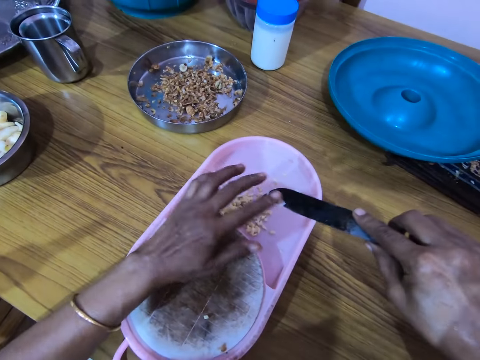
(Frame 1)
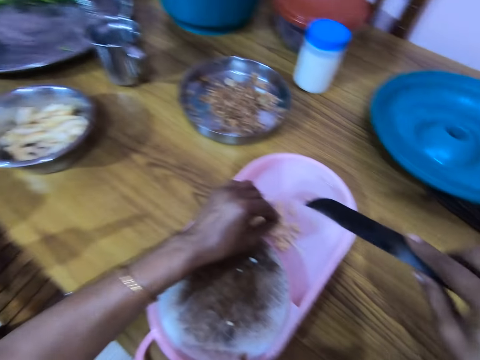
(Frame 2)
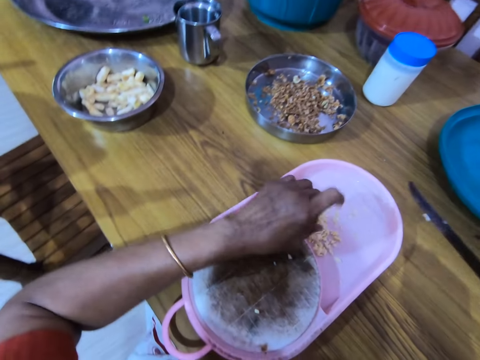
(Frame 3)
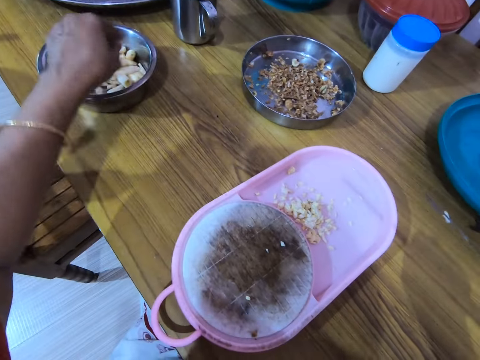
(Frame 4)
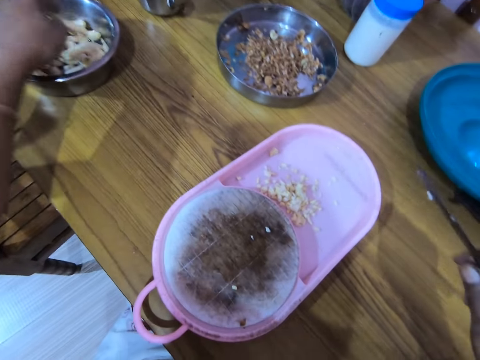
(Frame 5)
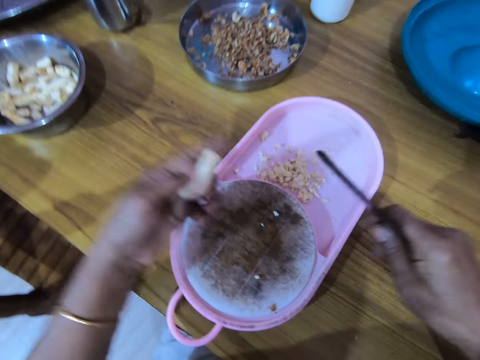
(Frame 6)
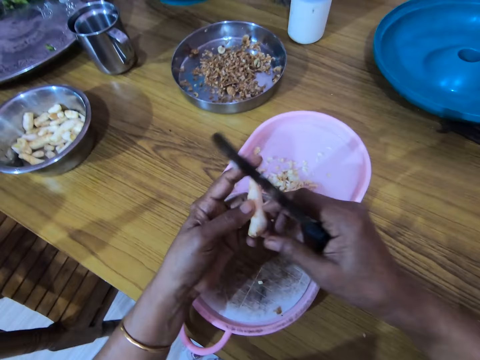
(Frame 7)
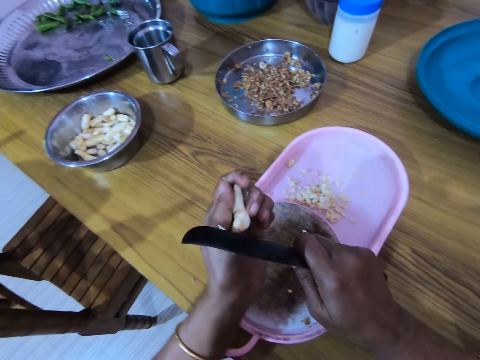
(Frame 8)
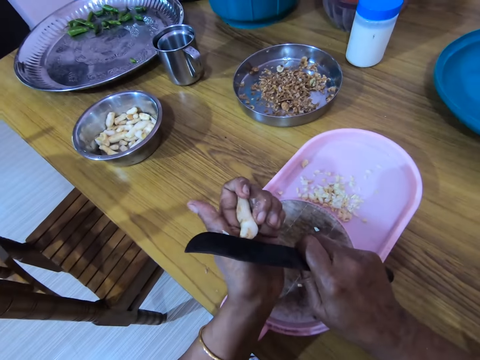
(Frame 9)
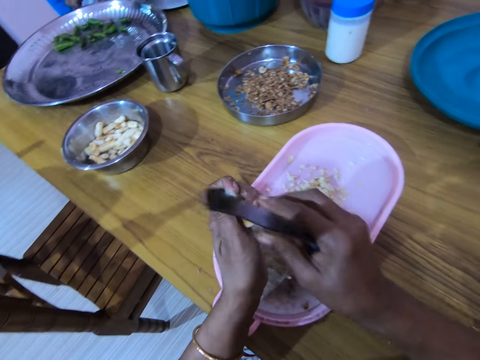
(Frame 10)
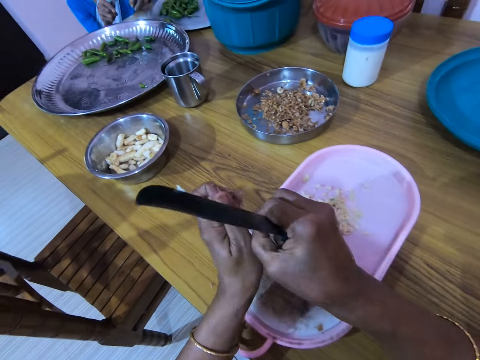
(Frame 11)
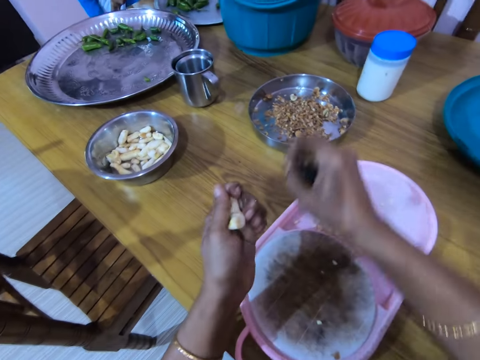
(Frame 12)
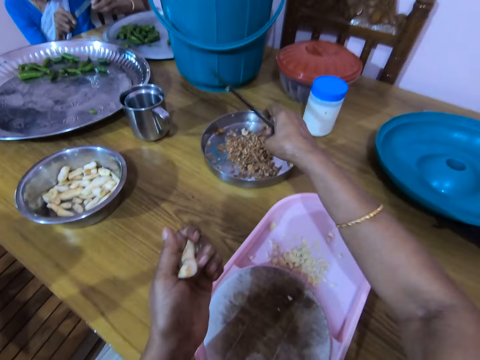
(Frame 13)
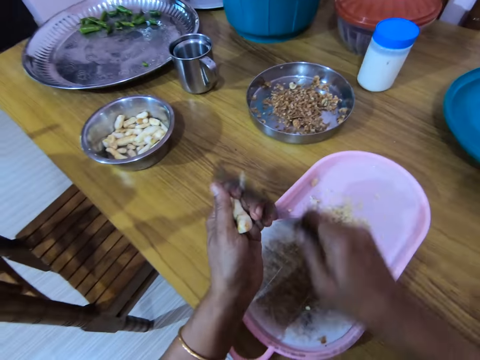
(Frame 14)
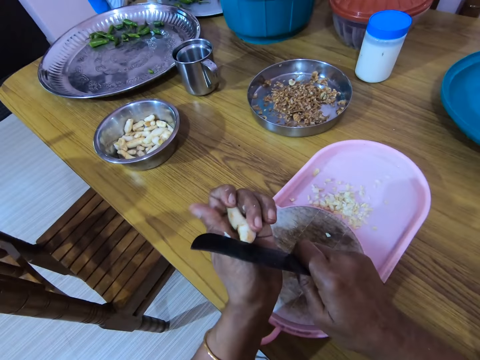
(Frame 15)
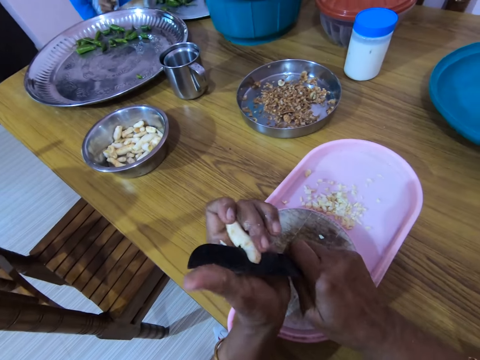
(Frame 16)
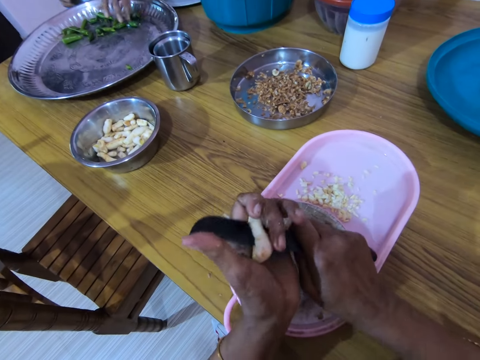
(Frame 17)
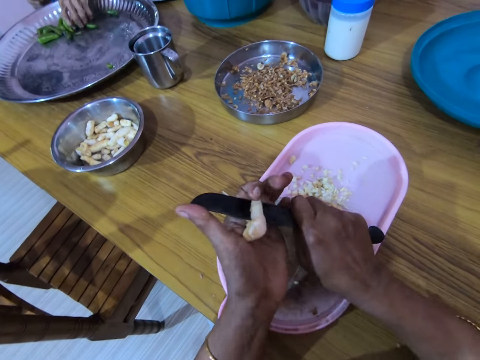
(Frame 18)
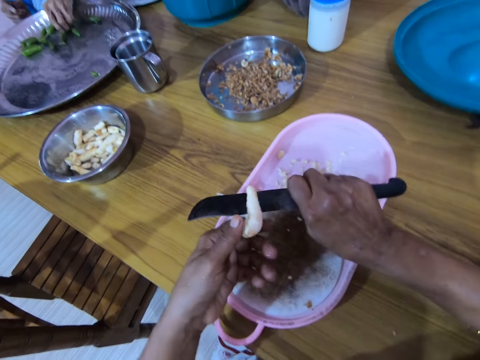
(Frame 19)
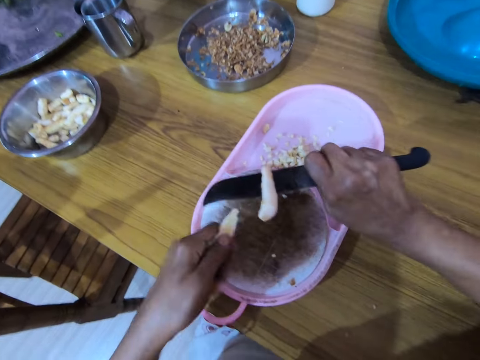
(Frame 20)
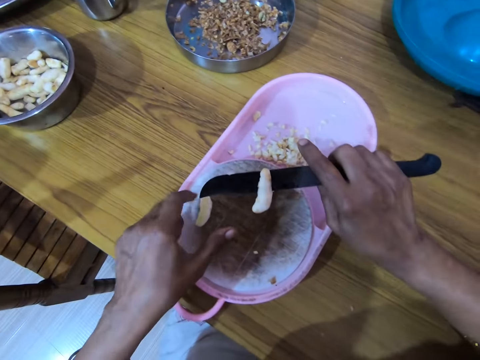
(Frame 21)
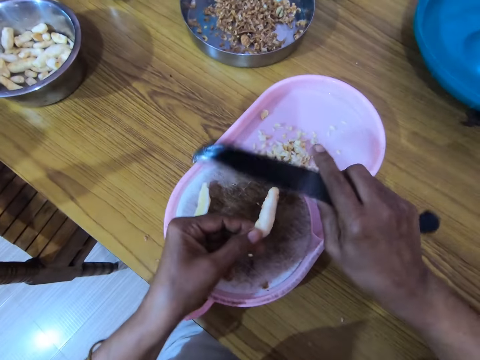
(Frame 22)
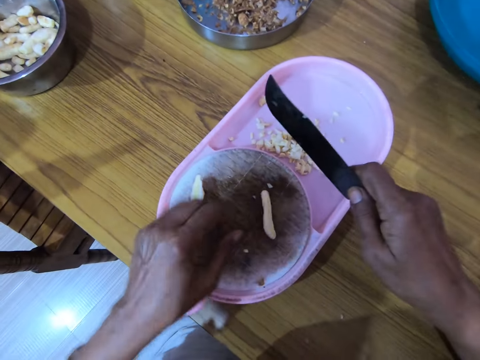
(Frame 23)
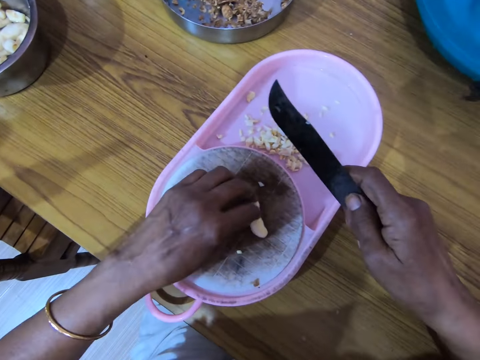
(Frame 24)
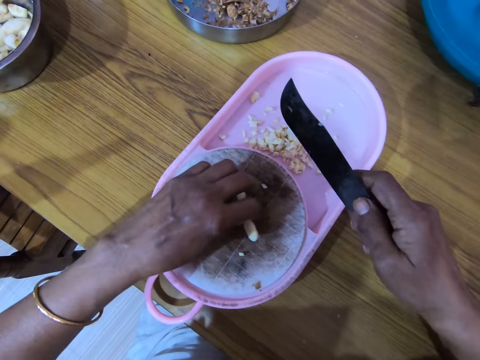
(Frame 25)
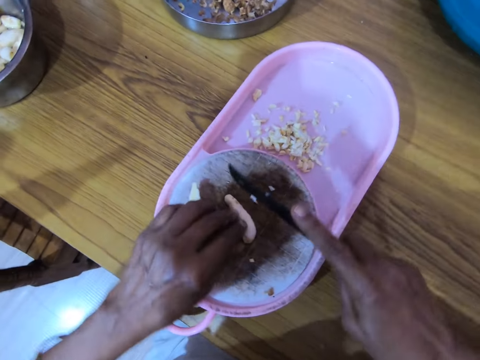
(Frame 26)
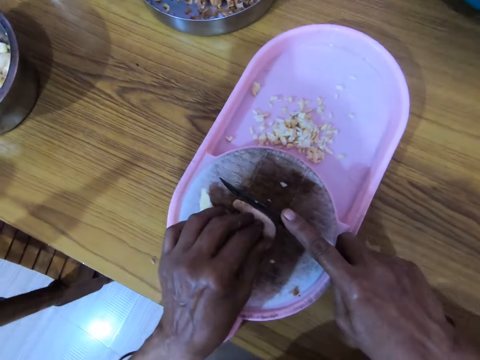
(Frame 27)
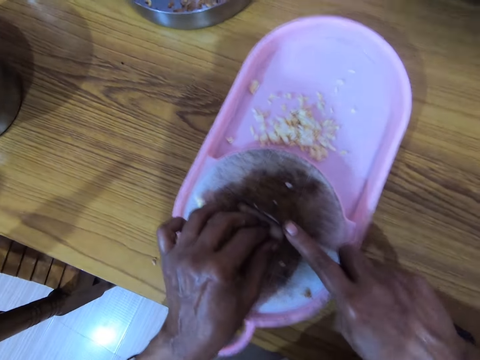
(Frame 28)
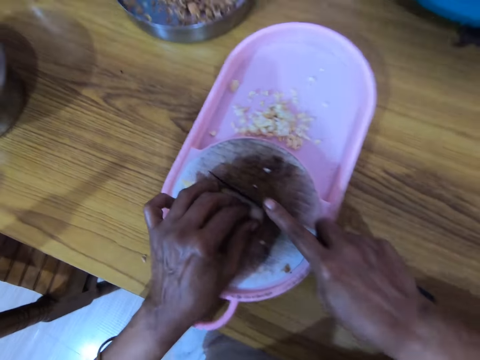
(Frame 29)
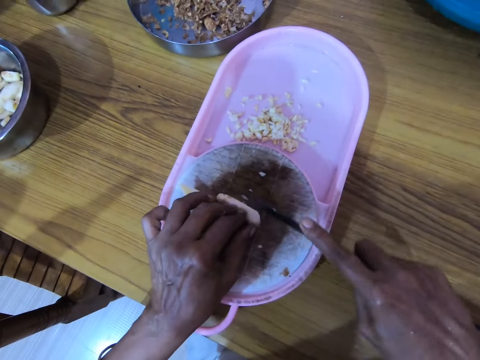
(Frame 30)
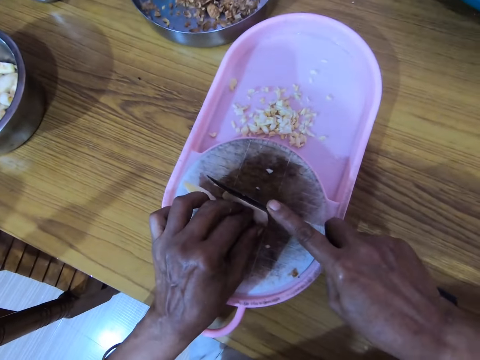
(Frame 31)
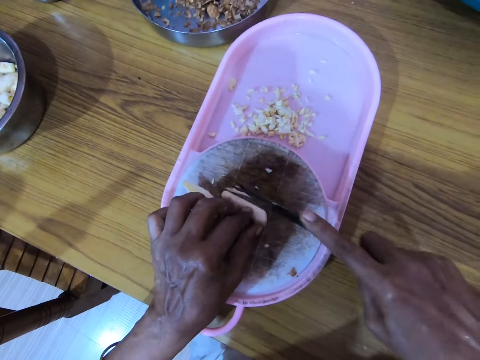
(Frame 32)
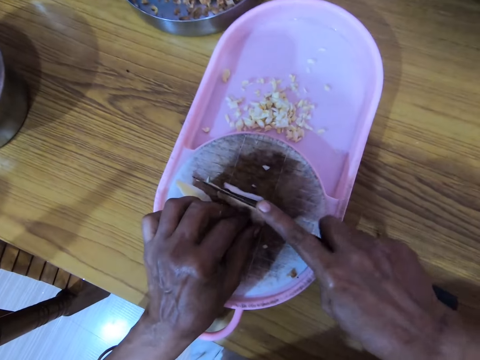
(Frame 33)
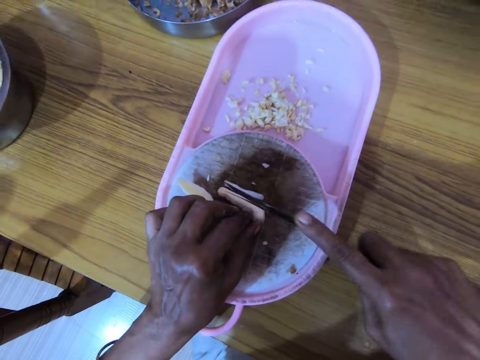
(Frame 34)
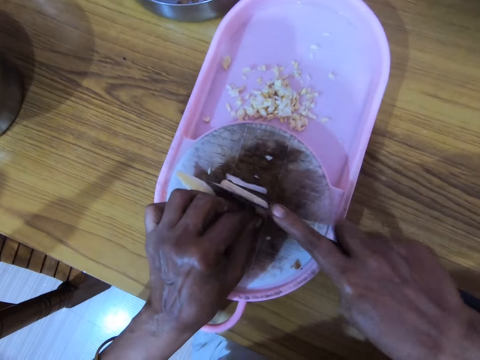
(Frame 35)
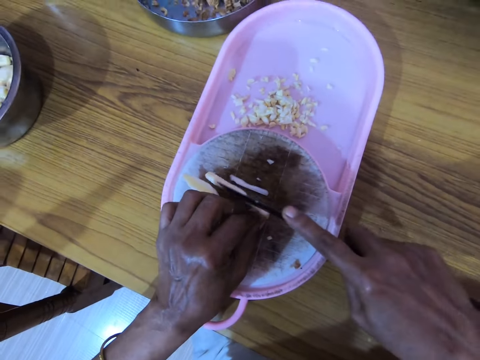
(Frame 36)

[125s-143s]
The camera wearer removes the nuts on the knife with his hand. He picks up a nut with the left hand. He cuts something with the knife. He removes a nut shell with his right hand. He drops the nut shells on the tray with the right hand. He cuts the nut with the knife. He places something on the surface. He separates the two nut pieces and drops the nut on the chopping board. He picks a nut from the knife. He holds something with the left hand. He drops the nut on the chopping board. He picks up a nut on the chopping board. He slices the nut with the knife. He moves the chopping board. He slices the nut with the knife.

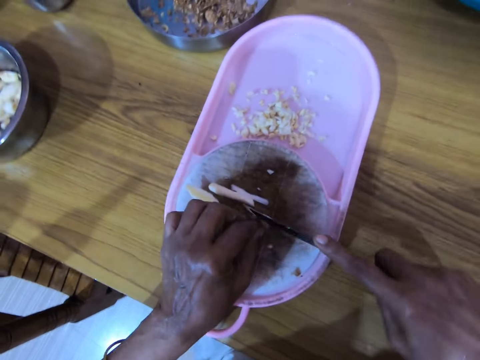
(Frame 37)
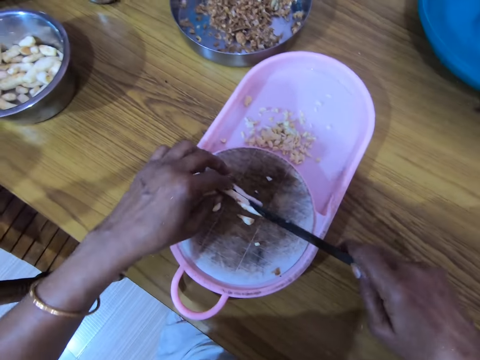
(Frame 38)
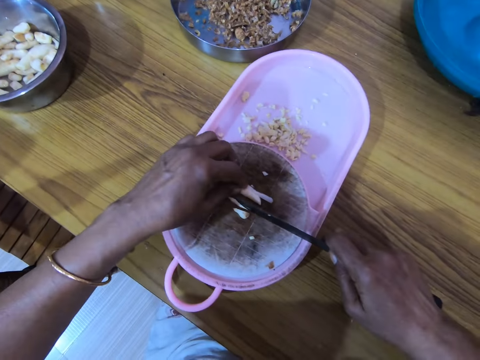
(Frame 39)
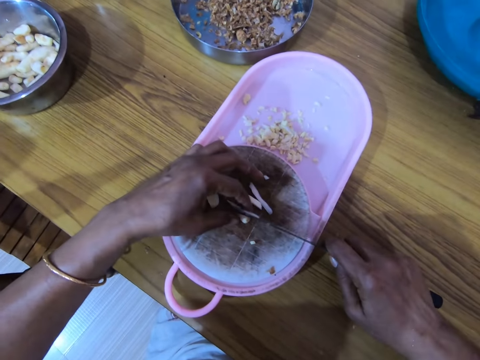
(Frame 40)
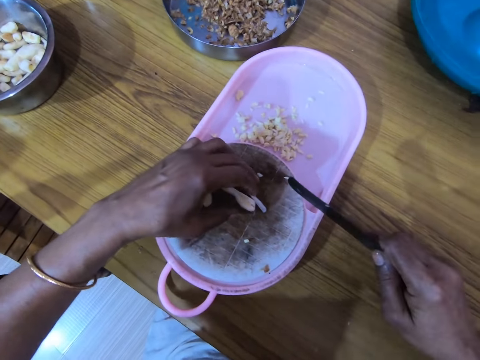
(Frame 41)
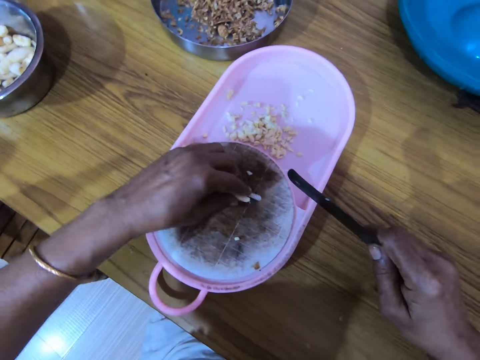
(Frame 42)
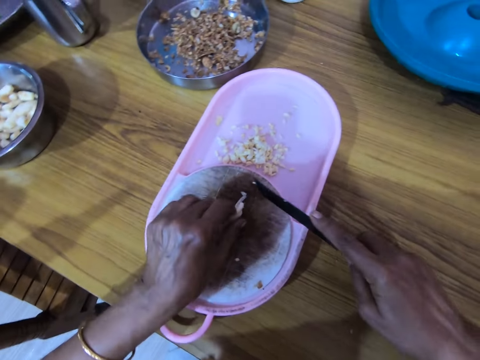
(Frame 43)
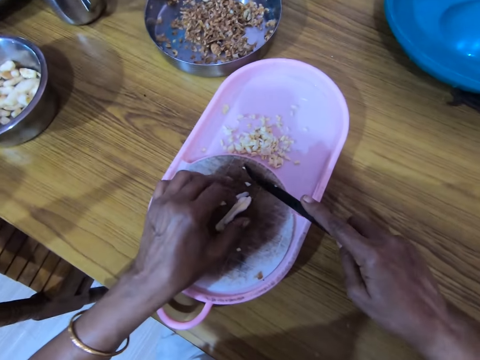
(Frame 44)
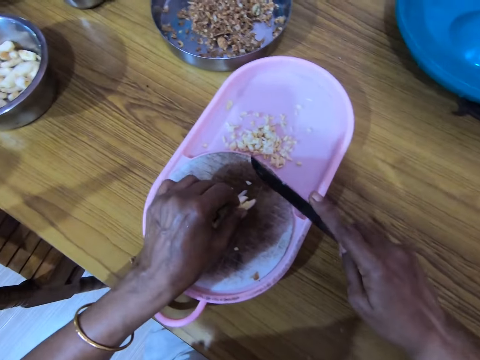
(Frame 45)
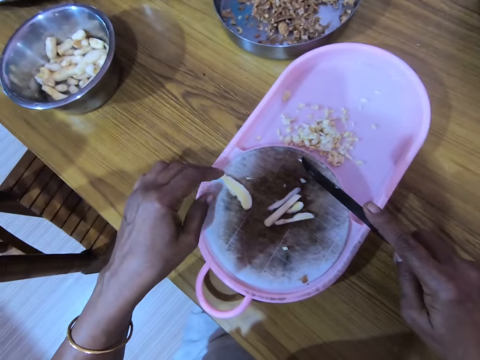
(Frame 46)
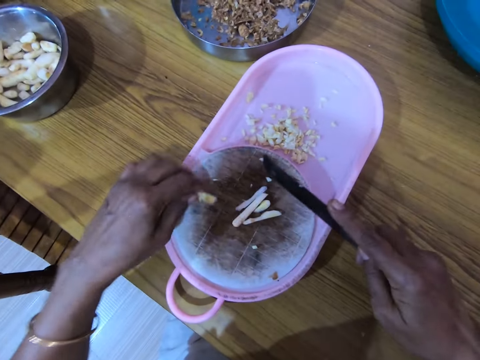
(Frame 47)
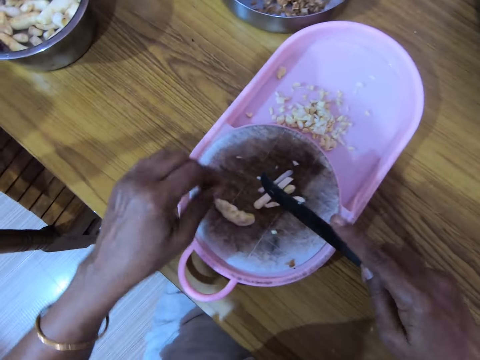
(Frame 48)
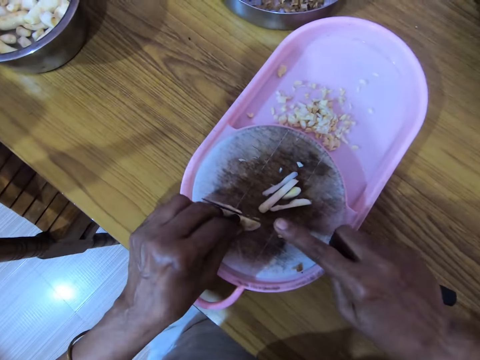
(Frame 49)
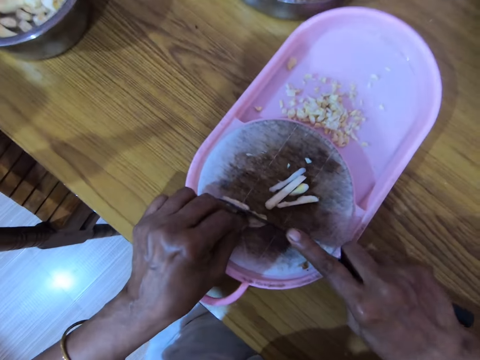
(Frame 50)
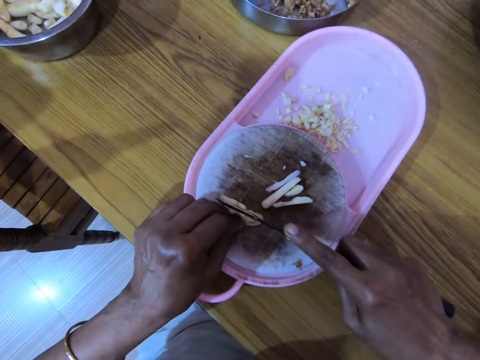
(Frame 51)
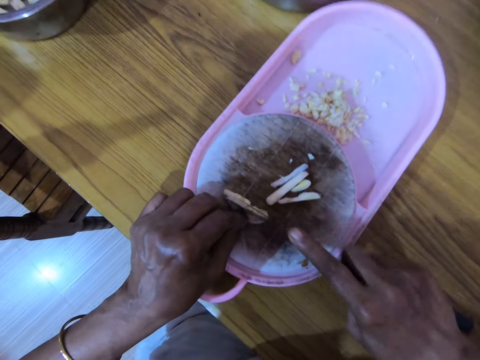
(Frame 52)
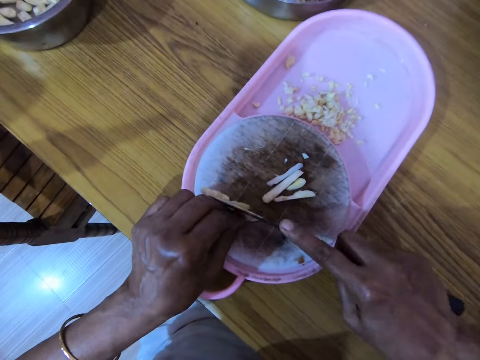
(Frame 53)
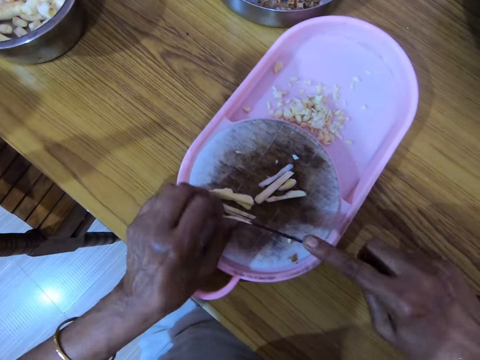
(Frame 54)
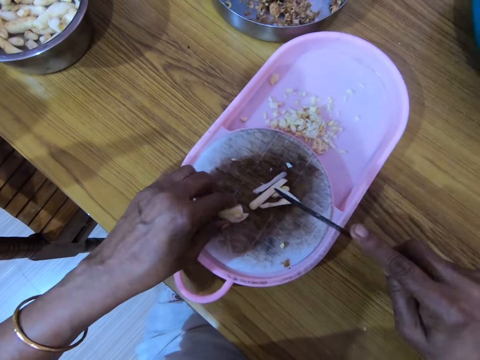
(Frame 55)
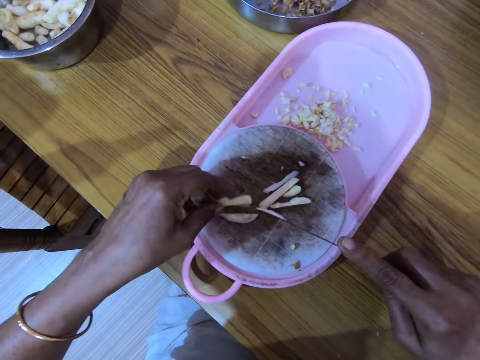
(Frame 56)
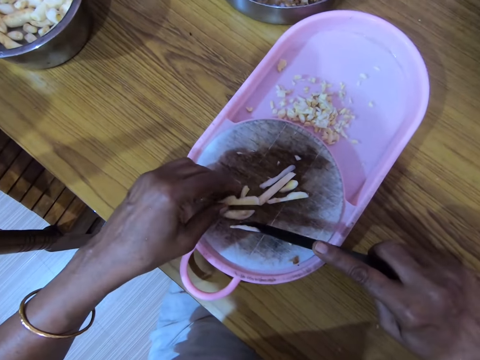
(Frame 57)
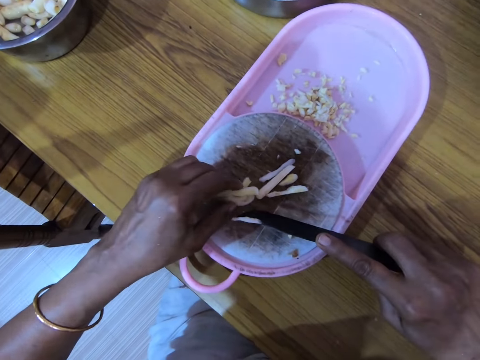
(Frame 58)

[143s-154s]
The camera wearer holds something with the left hand. They pick up the sliced nuts. They pick up a nut. They slice the nut with a knife. They collect the nut. They hold something with the left hand. They pick up a nut.
